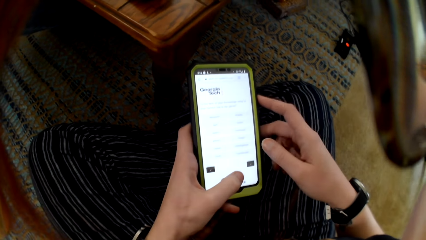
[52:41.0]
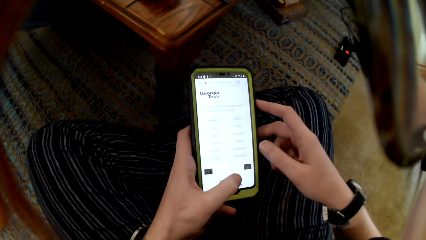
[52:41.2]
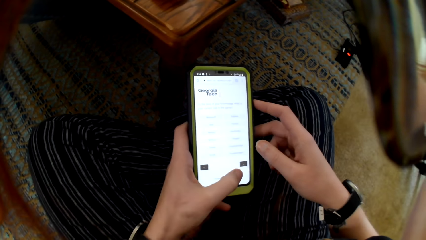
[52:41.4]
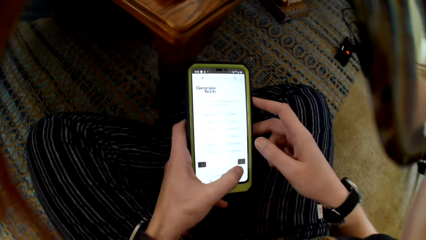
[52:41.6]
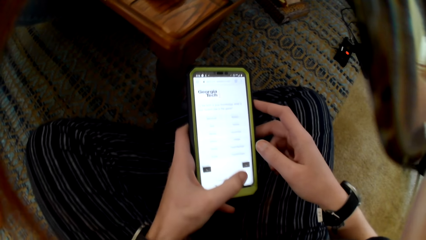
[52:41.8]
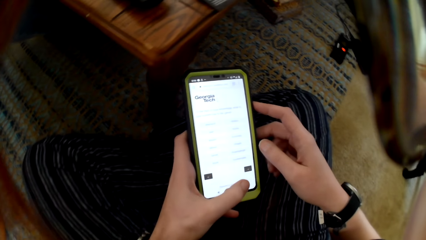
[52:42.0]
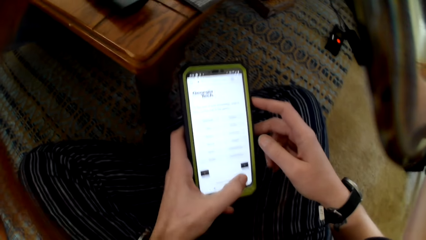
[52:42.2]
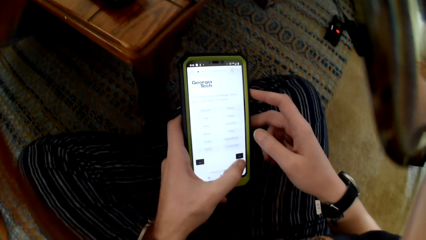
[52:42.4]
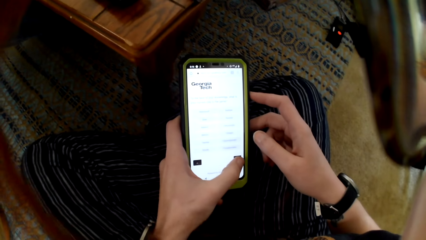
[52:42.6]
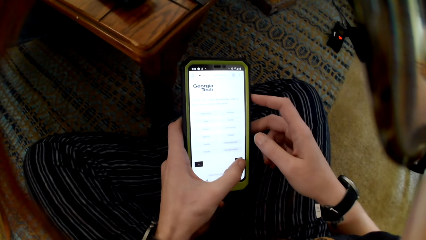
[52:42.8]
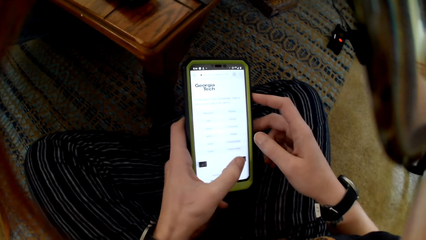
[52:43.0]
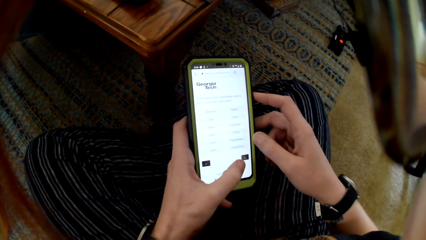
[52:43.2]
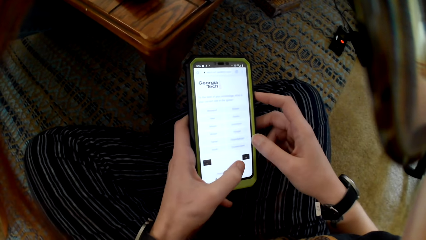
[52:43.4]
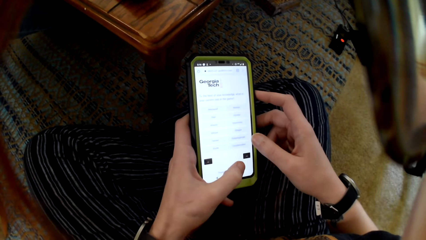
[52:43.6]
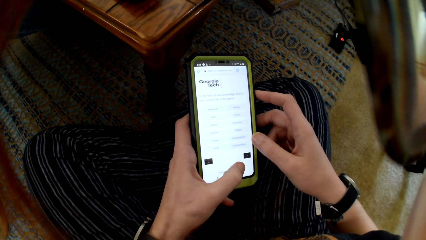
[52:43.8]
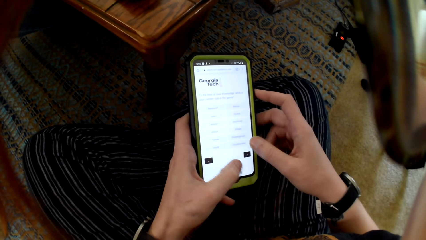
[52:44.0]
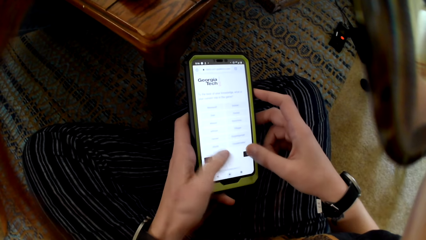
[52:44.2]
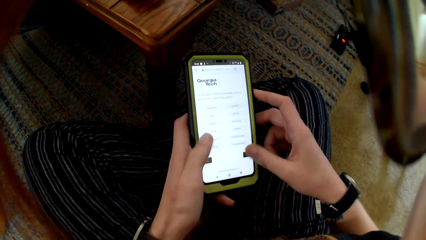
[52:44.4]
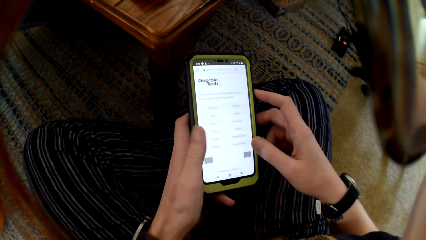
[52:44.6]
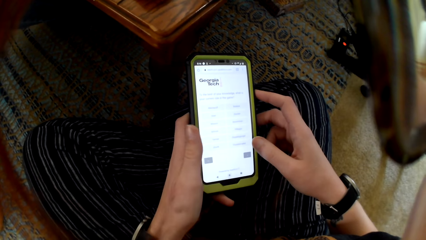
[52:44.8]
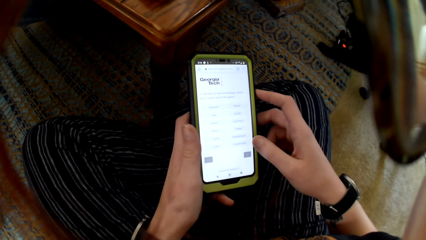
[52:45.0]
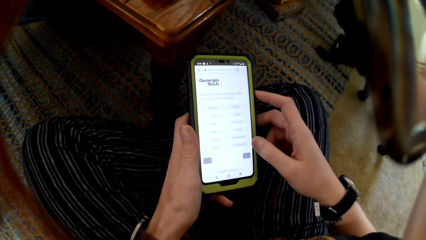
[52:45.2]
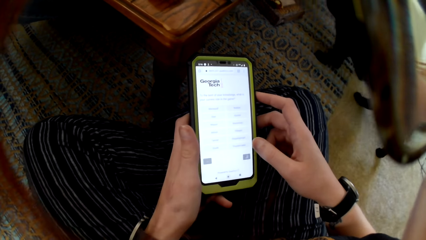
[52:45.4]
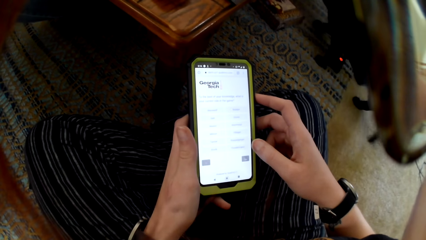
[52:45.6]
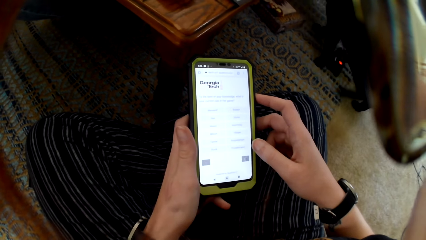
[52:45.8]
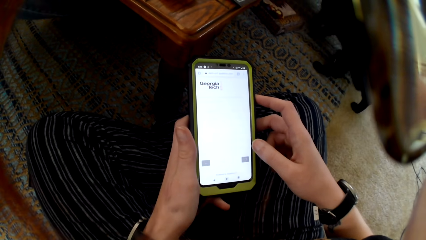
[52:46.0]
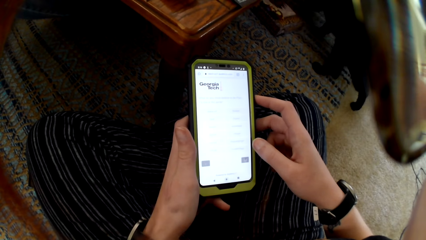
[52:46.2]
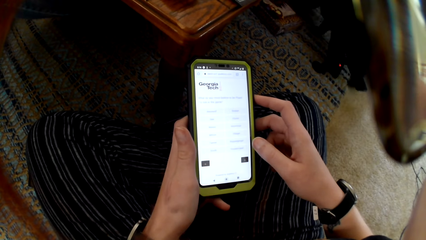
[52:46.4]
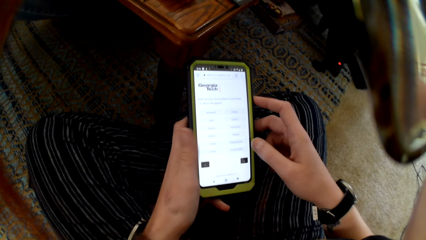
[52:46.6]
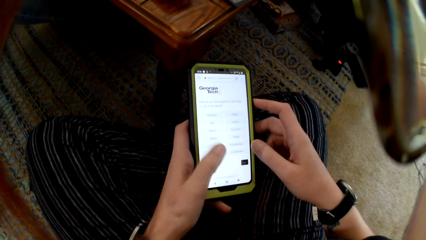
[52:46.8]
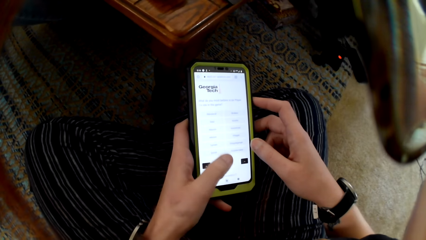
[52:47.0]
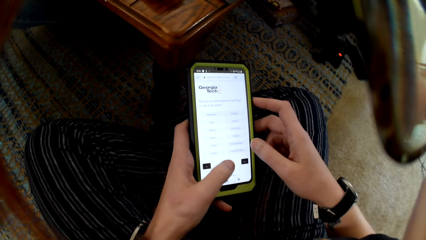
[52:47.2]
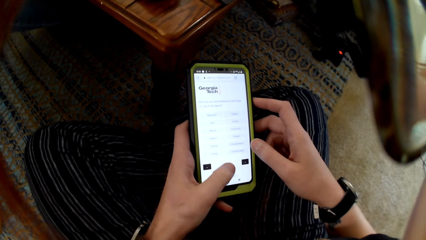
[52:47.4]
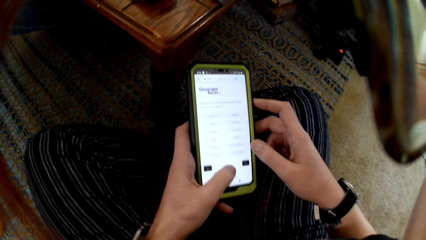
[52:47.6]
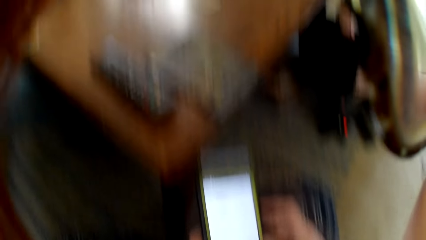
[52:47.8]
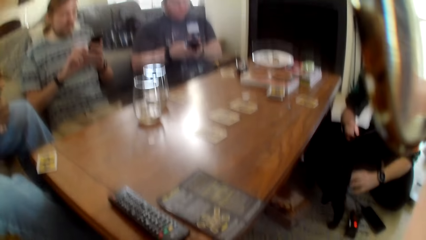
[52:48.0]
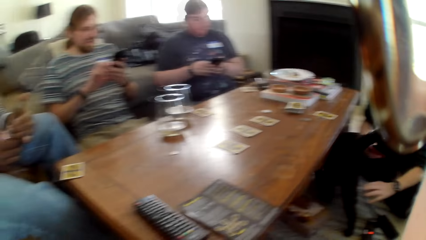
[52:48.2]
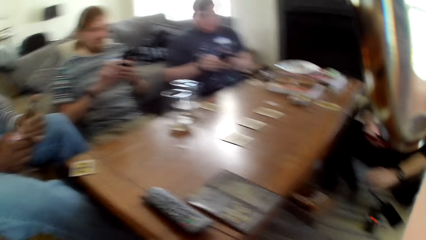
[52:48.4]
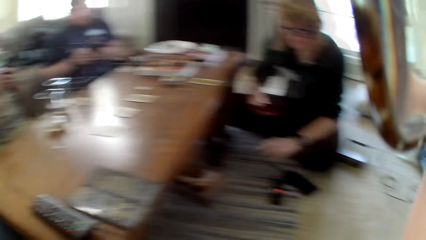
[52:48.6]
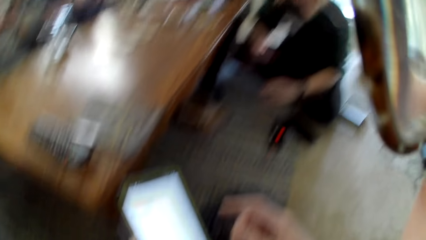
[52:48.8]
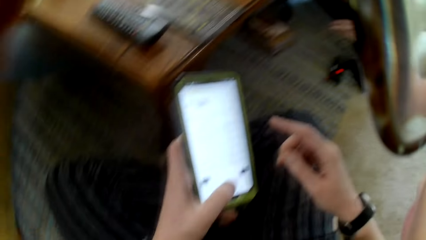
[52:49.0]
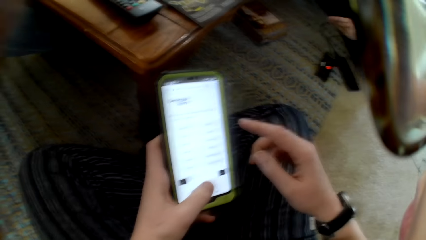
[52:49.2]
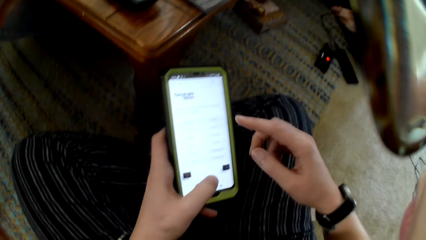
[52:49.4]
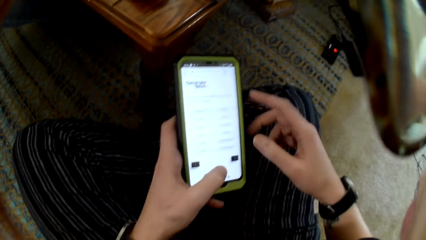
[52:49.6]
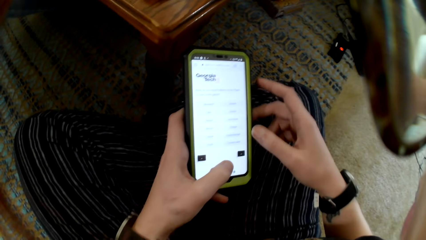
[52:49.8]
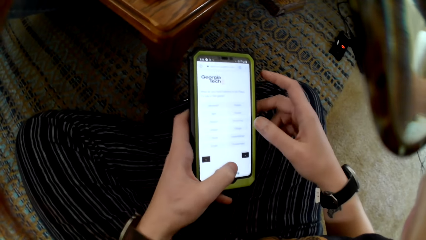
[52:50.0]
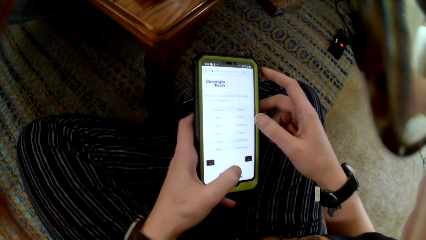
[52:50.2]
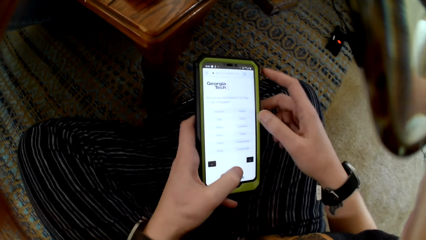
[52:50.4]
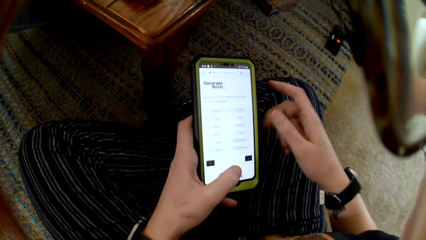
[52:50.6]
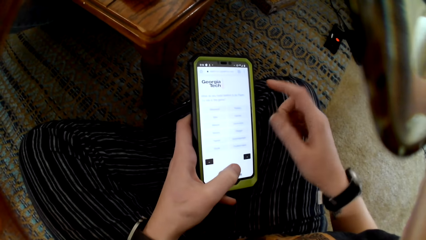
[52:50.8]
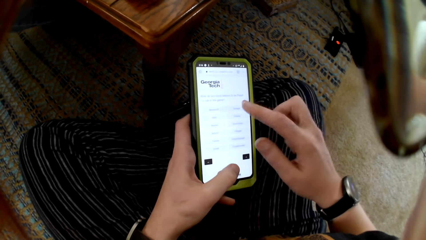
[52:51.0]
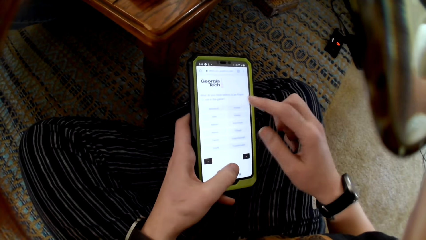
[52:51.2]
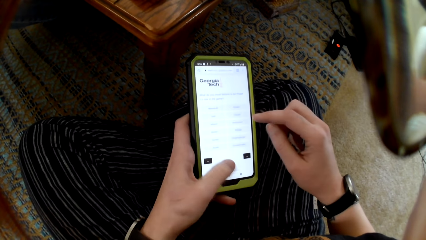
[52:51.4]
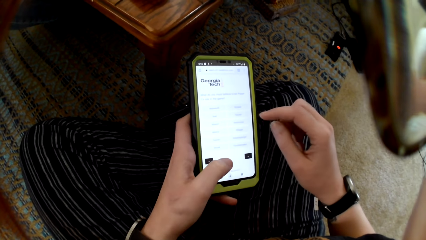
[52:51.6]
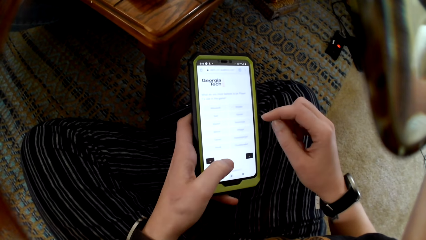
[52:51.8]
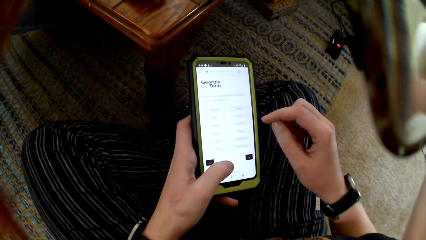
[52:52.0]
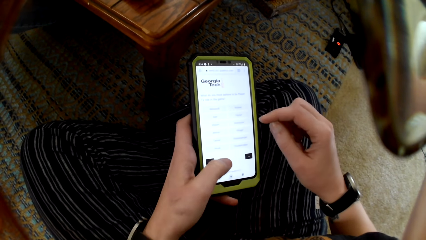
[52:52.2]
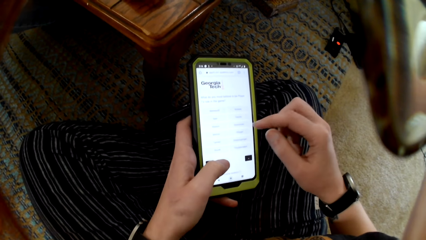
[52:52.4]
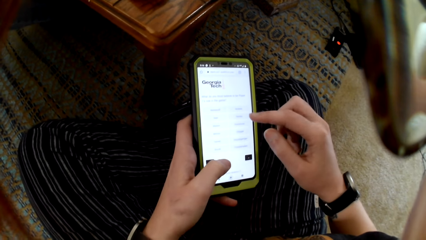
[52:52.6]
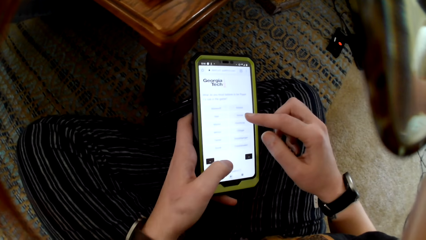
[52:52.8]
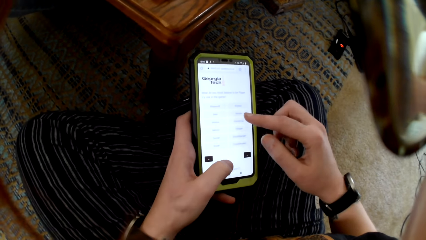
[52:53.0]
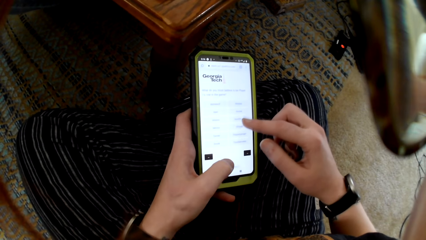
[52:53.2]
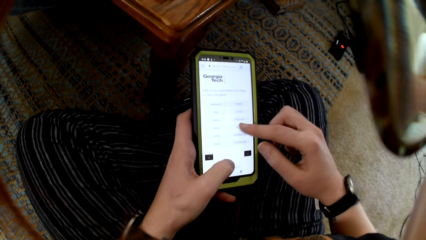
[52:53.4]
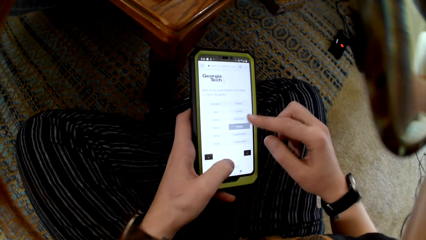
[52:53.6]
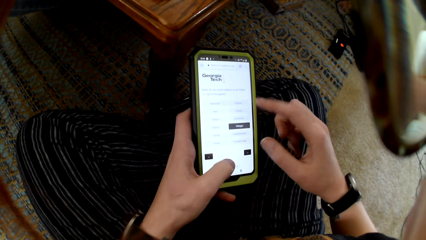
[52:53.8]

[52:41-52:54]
A person uses a phone. Another person uses a phone. Another person uses a phone. Another person uses a phone.

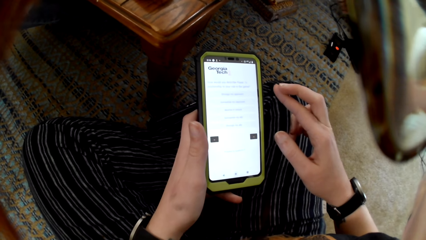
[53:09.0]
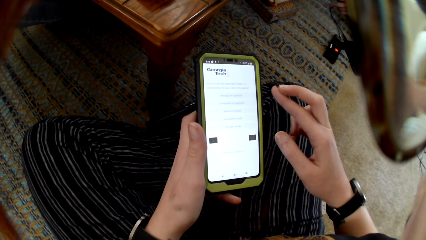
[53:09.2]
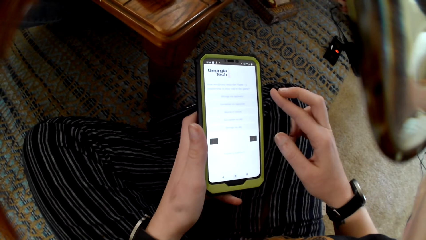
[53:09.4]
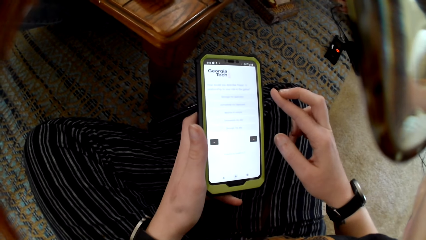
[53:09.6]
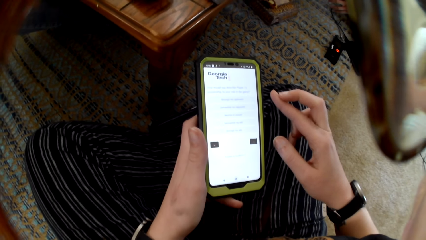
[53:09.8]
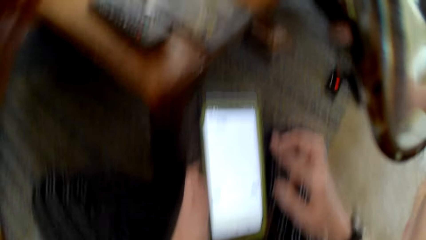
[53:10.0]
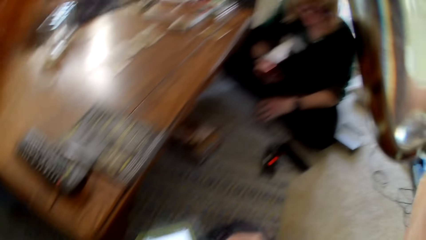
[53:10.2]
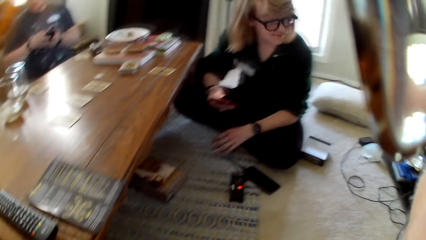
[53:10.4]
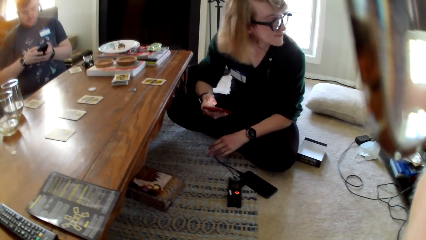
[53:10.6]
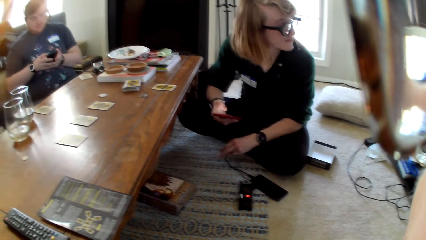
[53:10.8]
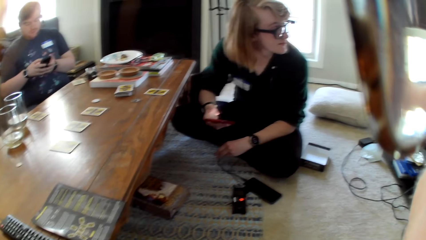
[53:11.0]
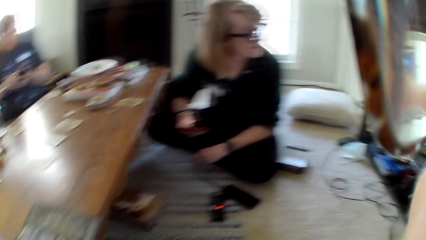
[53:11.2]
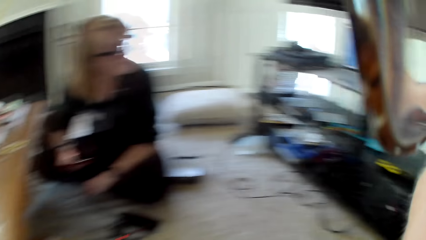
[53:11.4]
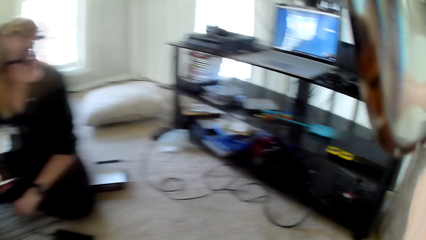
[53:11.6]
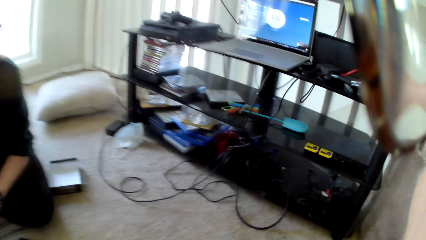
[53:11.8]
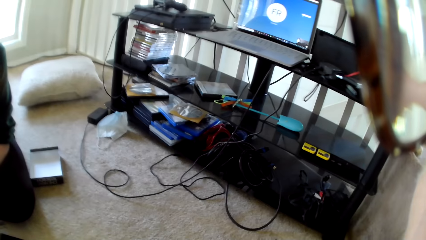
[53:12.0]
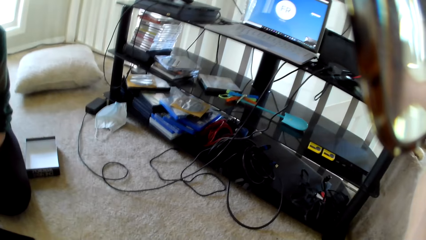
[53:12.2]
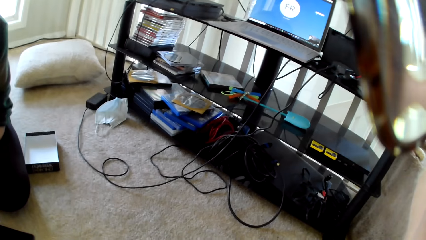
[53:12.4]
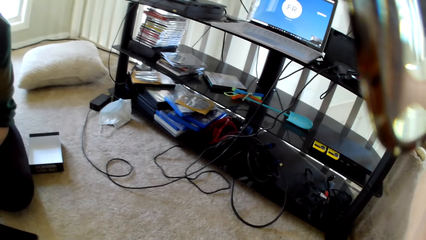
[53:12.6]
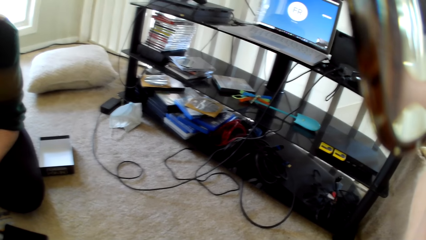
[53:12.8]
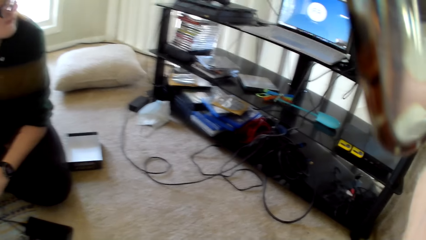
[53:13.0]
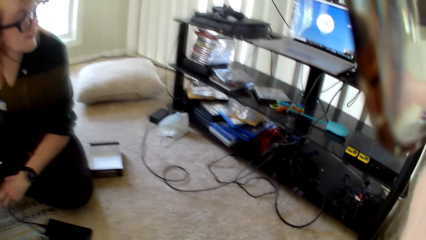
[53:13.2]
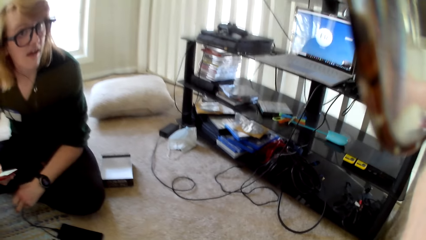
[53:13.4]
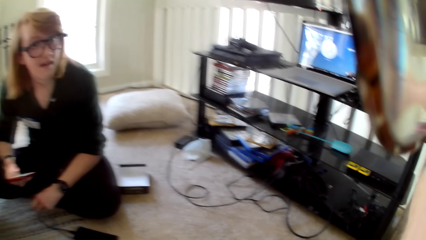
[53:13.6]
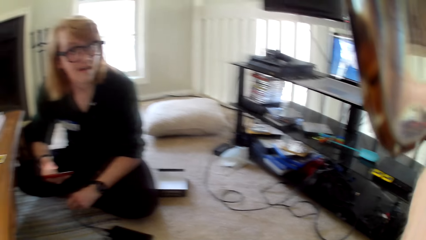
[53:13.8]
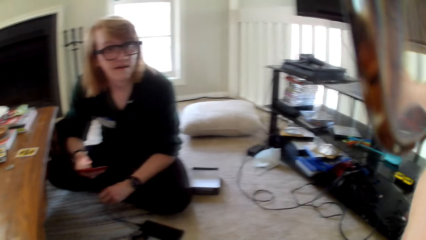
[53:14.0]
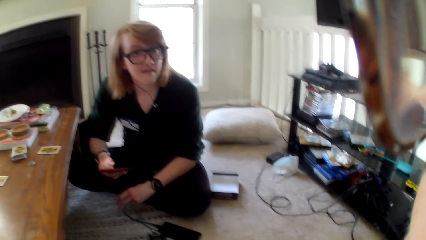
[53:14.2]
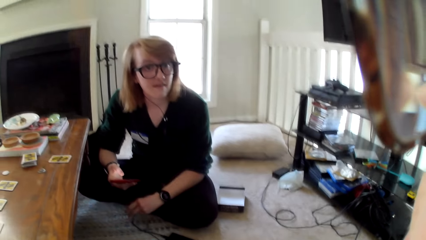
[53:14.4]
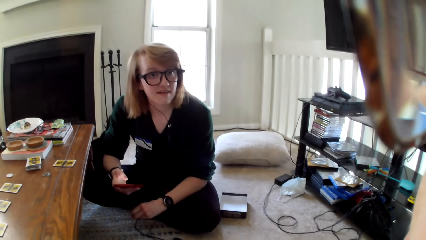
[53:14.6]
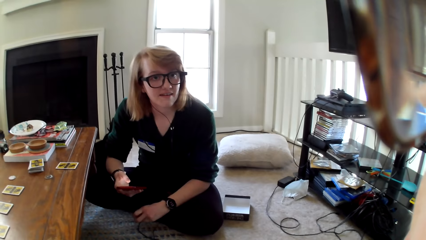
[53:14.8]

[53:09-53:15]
A woman uses a phone. The camera wearer looks around the room.
